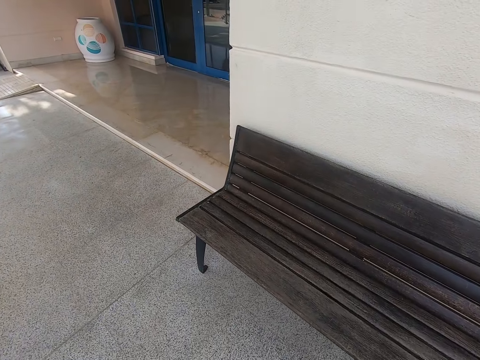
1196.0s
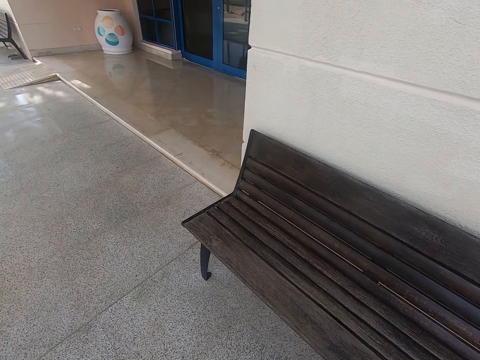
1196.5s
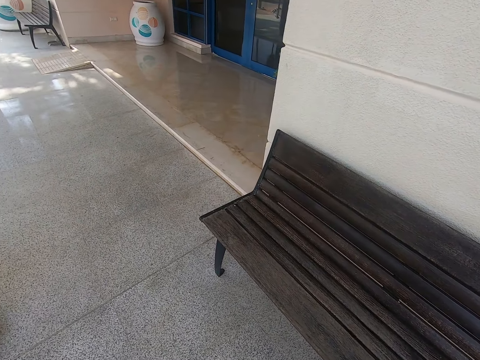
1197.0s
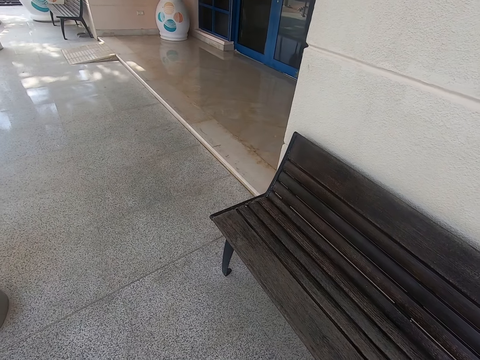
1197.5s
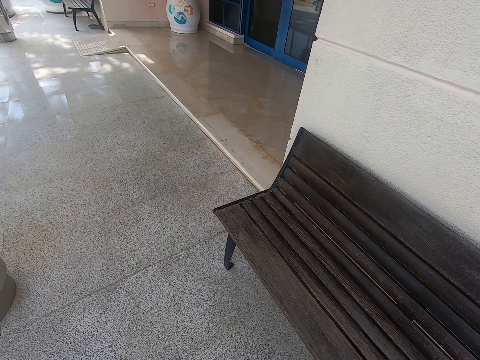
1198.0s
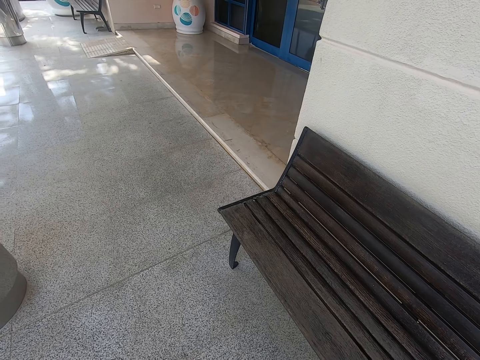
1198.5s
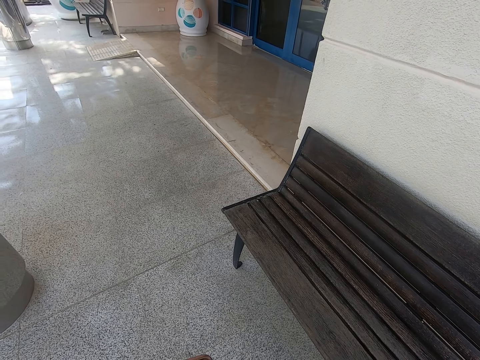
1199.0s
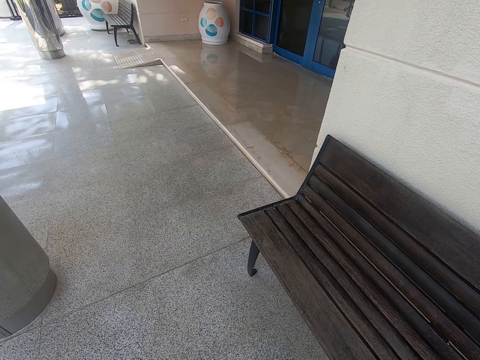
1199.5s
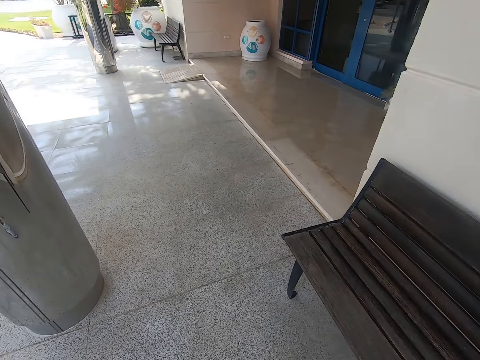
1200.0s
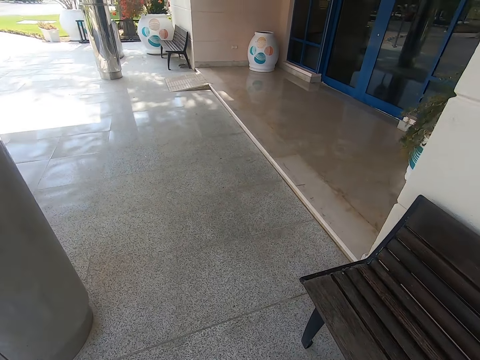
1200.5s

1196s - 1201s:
The camera wearer stands.
